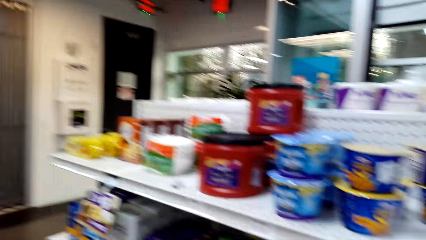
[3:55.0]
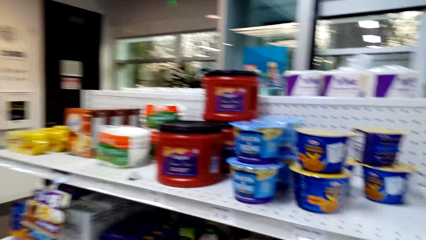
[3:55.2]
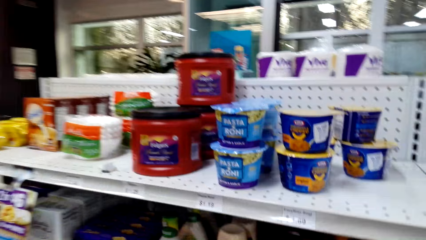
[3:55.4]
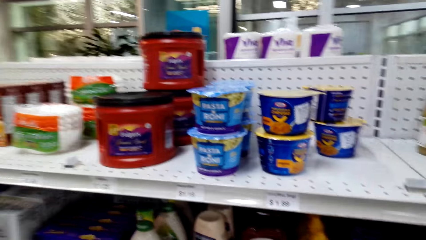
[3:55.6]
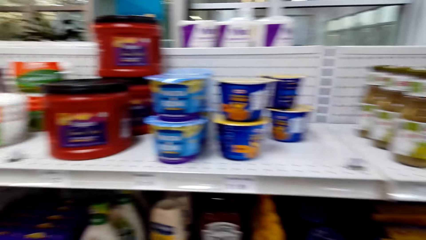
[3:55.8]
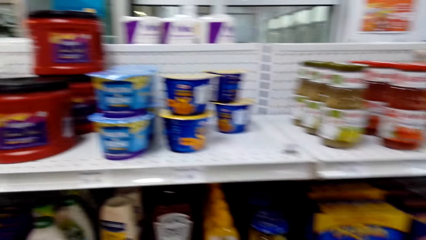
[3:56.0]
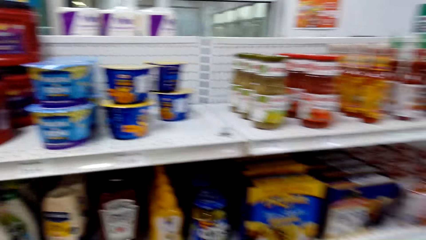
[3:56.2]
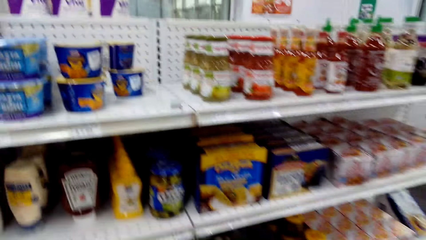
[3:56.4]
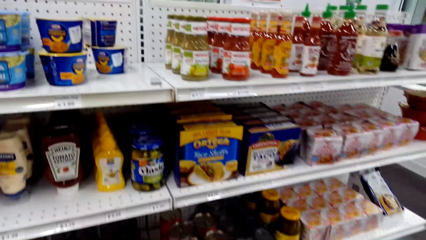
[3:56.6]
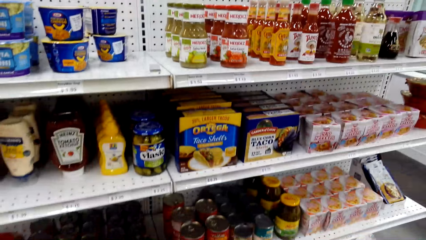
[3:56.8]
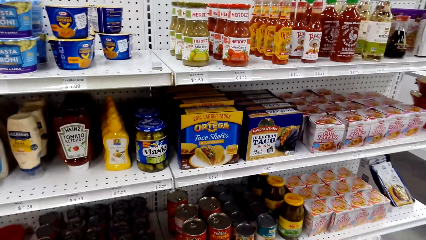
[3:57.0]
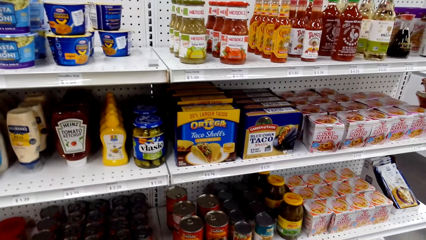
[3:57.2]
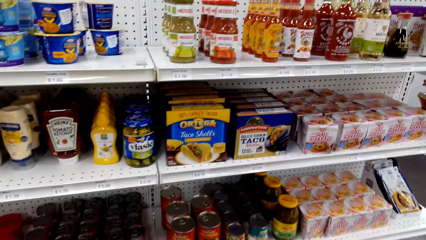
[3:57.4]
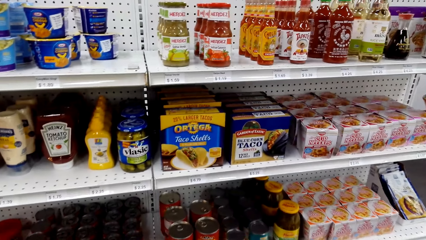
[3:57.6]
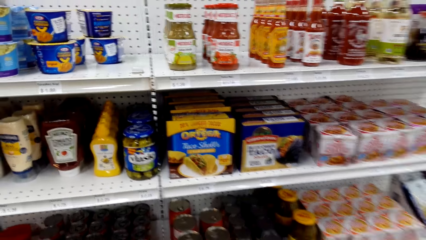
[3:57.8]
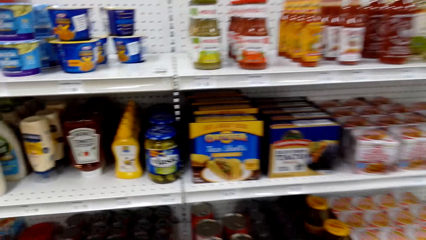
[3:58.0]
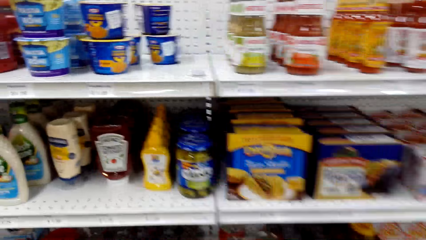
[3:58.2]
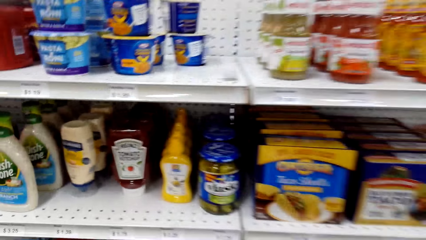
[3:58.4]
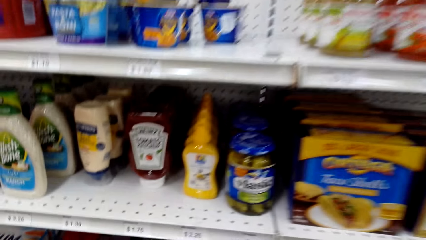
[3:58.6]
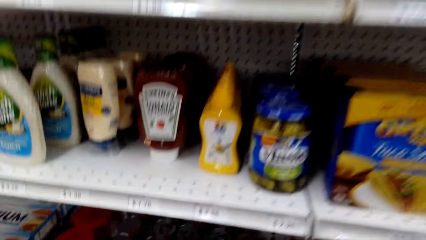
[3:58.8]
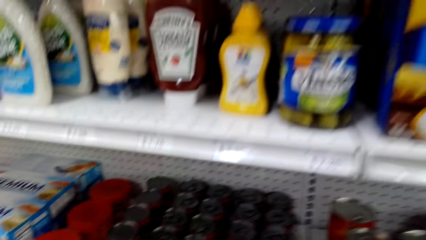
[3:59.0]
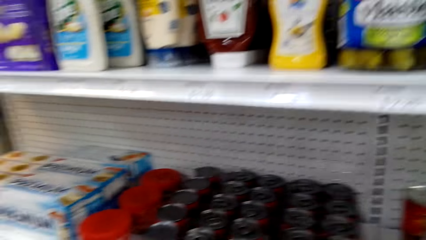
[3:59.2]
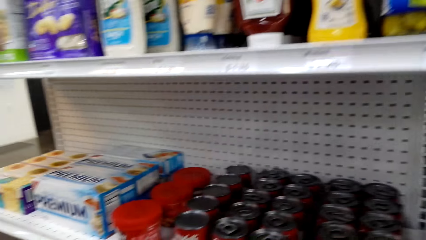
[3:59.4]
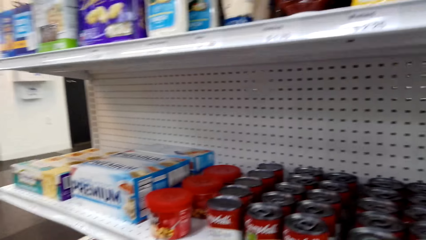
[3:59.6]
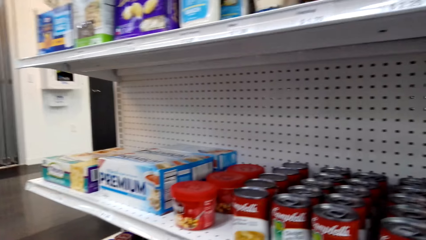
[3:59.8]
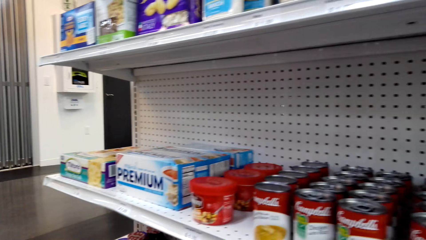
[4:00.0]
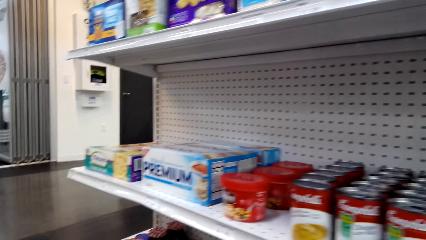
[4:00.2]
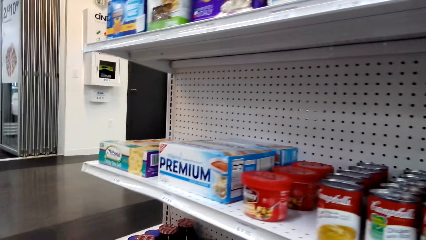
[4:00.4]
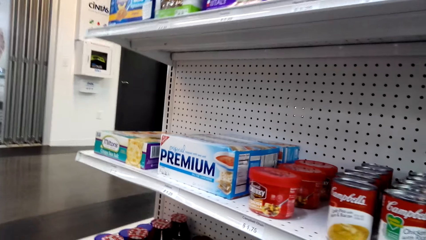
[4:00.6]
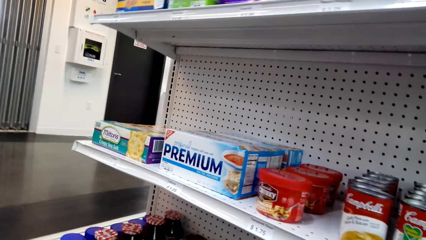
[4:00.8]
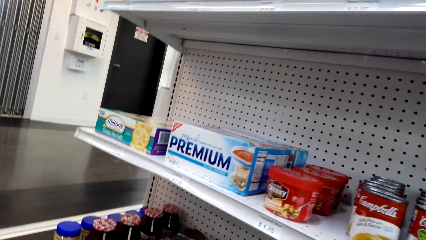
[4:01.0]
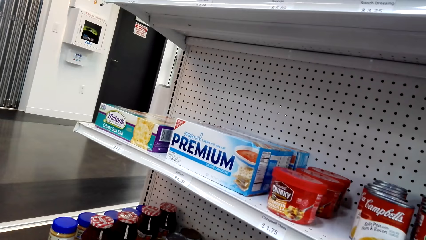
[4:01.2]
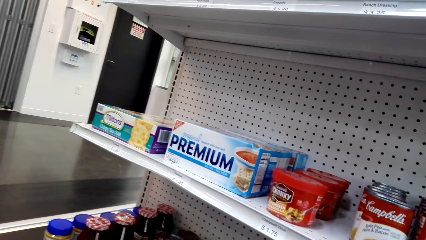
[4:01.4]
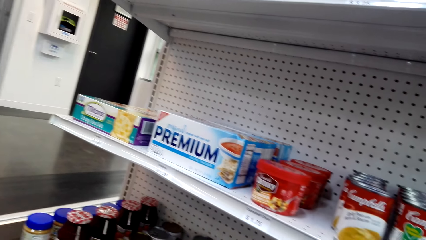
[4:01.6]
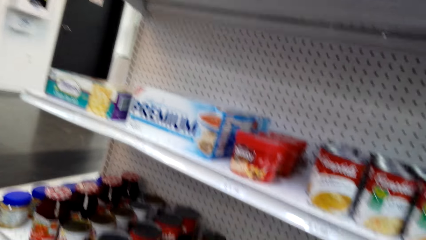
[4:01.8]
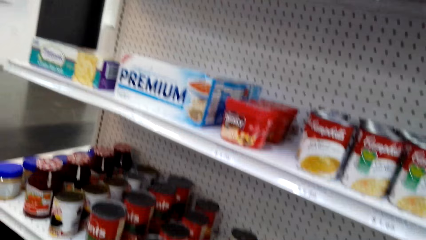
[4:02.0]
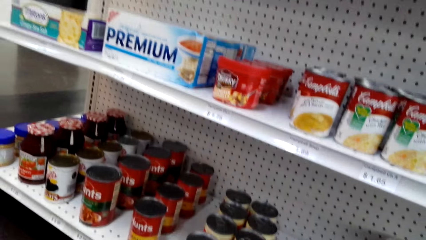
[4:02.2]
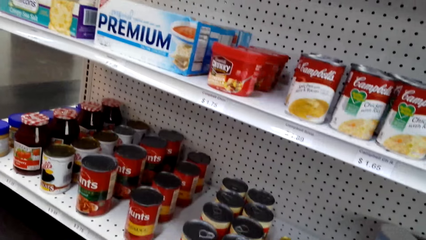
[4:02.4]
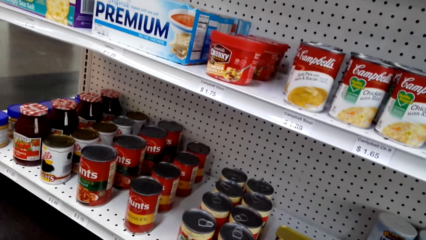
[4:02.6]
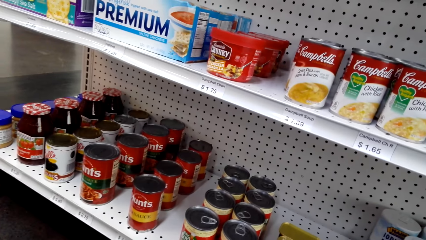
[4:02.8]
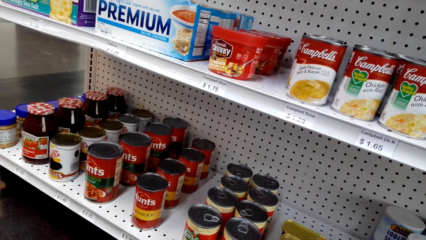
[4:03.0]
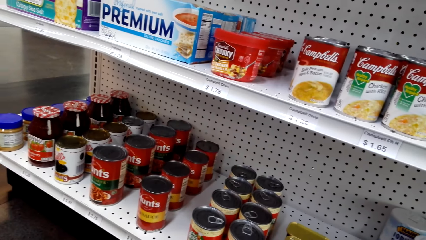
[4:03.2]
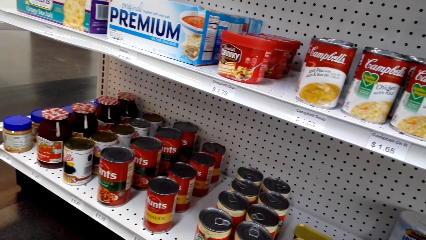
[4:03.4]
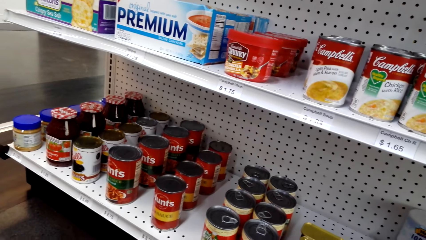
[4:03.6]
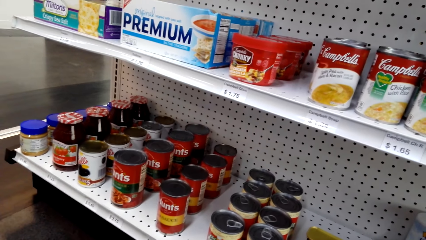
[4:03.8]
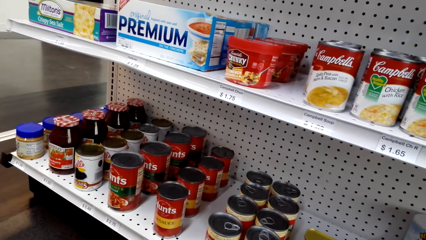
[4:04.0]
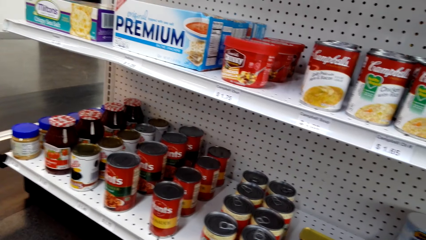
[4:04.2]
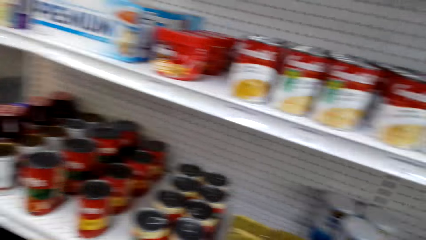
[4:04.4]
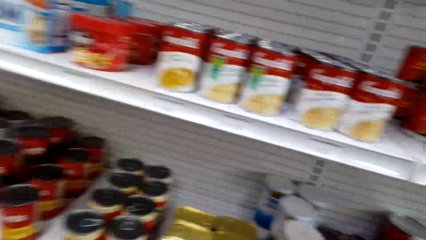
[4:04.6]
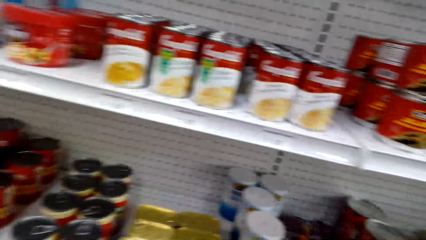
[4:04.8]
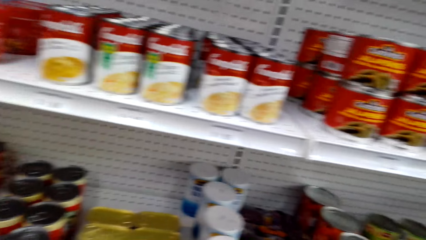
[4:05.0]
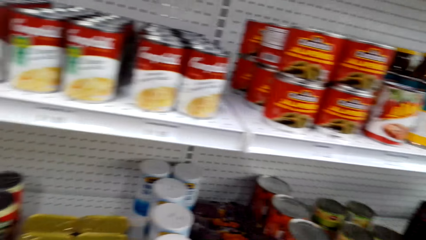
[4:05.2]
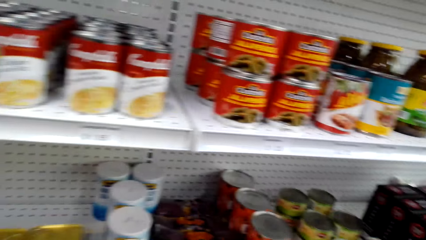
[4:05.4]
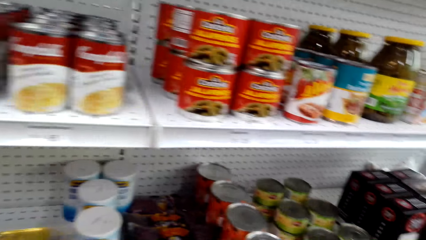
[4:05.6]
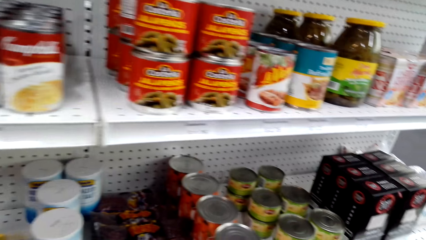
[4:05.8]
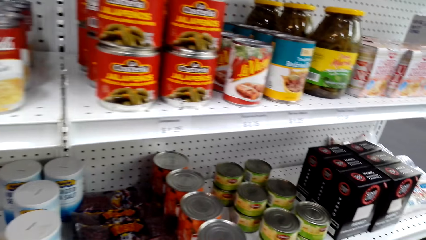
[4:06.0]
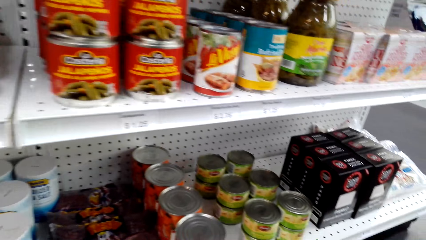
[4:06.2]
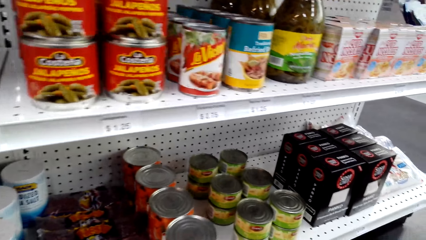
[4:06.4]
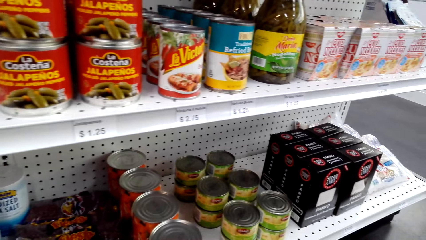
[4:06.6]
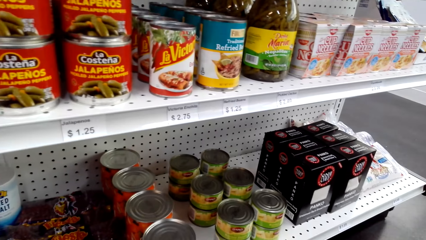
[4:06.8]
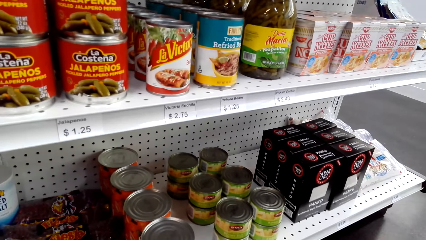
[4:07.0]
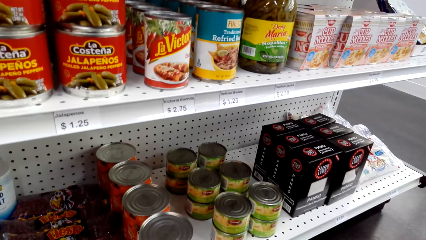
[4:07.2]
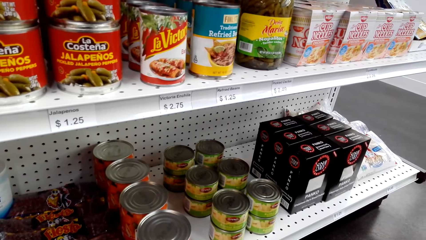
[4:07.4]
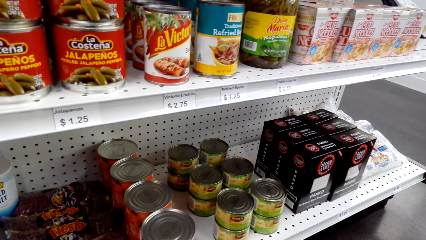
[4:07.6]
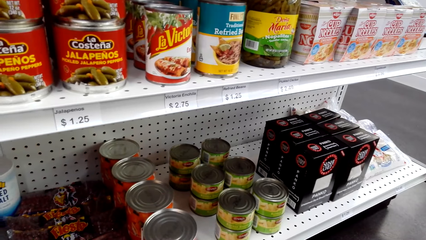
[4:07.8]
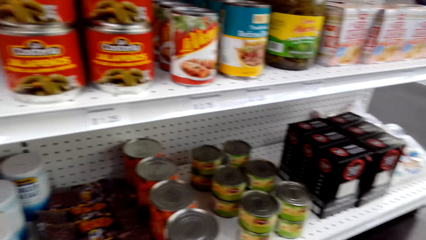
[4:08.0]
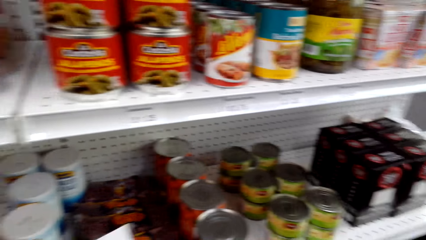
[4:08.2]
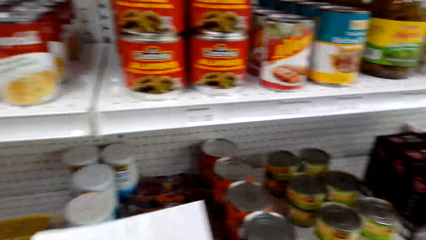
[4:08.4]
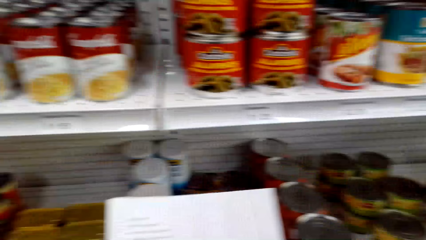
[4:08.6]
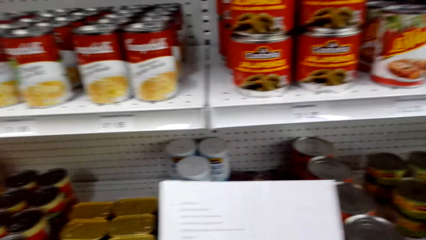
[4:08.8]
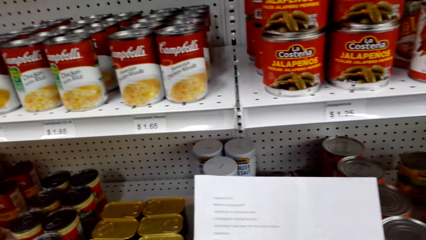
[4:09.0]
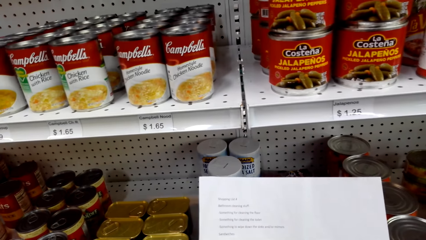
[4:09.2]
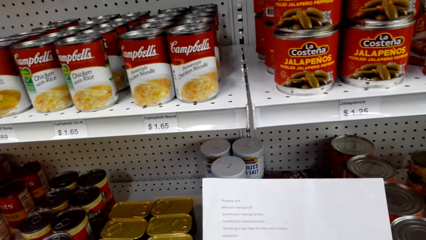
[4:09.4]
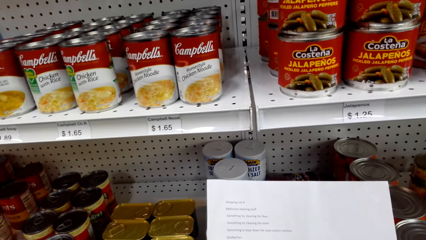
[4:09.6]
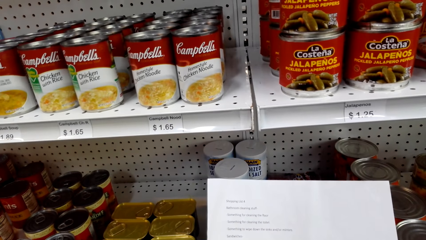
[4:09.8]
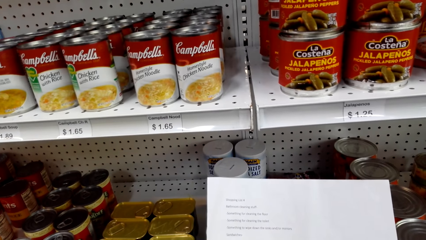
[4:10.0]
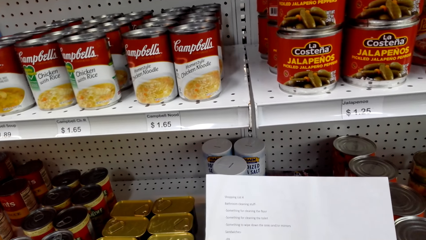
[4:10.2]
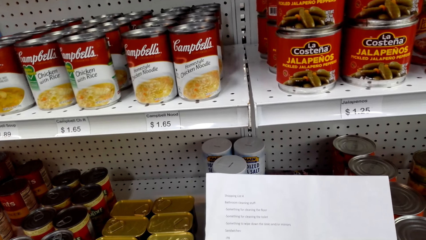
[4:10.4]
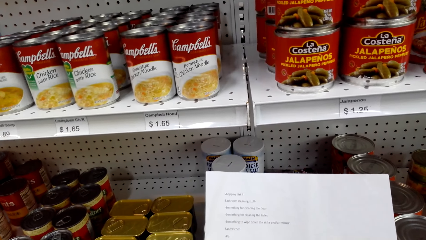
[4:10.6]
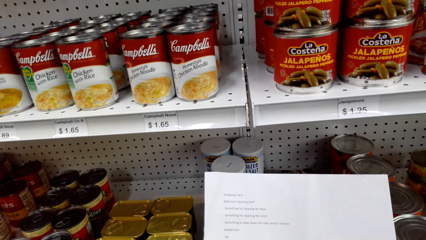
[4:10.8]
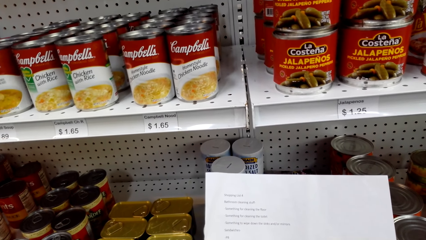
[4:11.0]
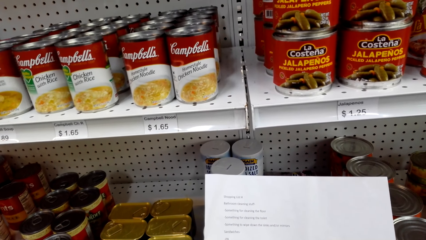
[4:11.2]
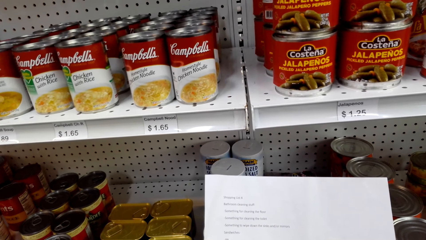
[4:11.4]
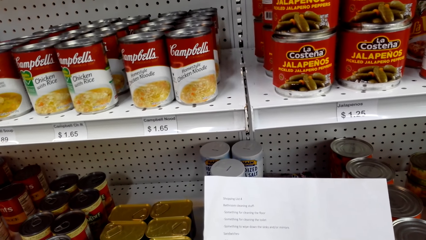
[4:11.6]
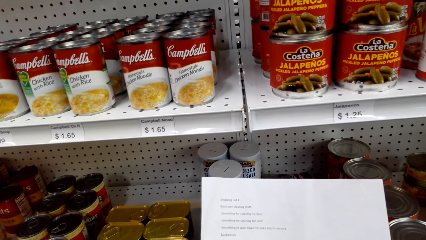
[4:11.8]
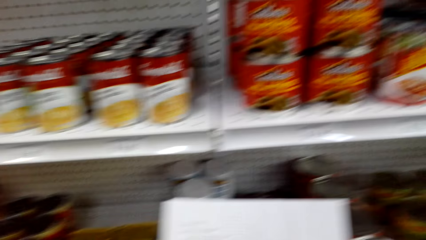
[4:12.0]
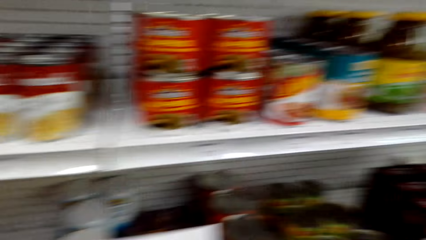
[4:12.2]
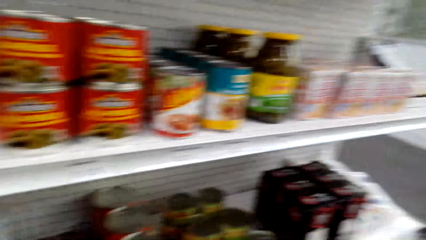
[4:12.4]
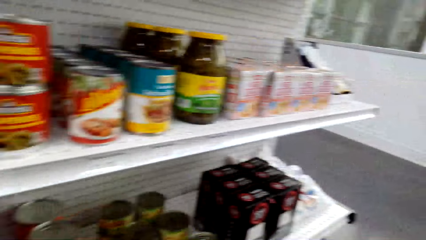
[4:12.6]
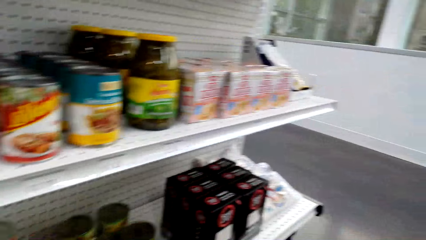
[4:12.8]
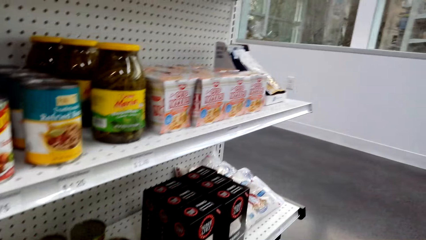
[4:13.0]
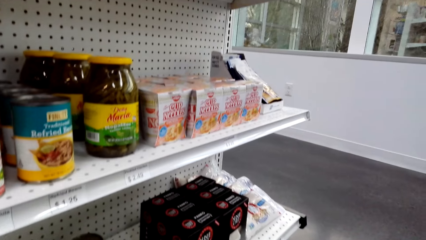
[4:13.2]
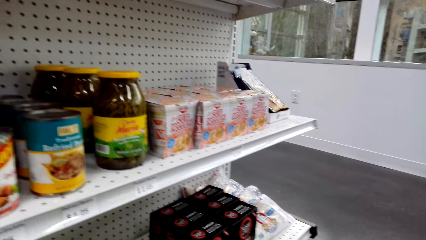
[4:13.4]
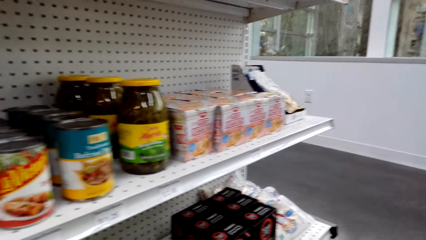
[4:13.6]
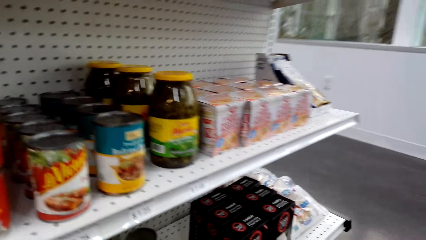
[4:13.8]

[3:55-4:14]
The camera wearer moves around. They look around. They read the paper.
